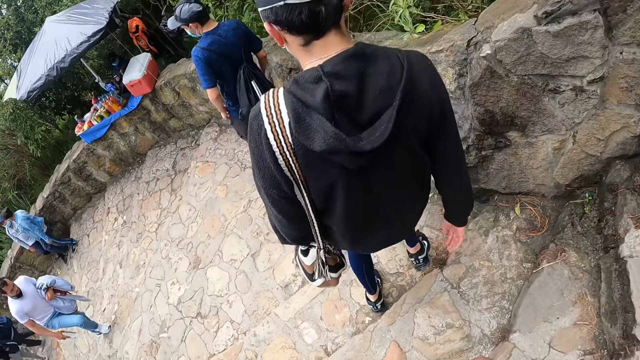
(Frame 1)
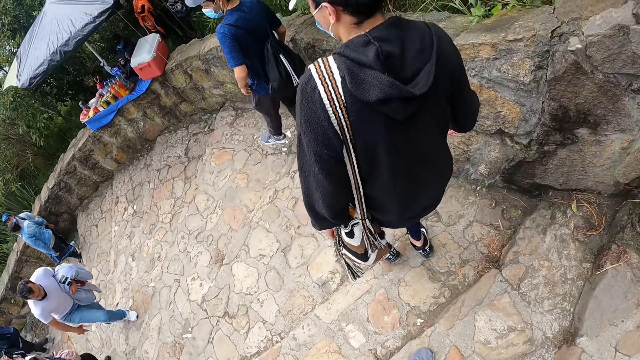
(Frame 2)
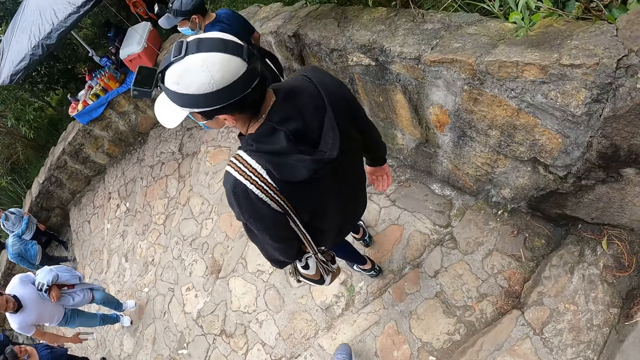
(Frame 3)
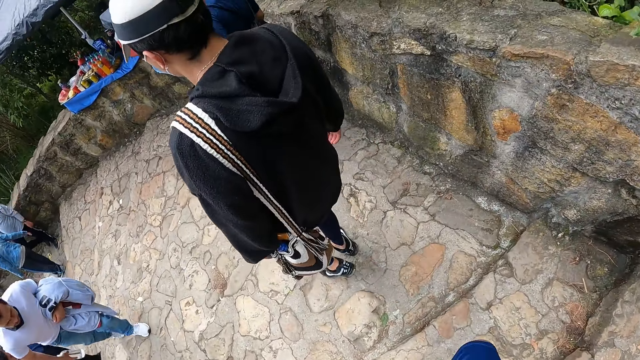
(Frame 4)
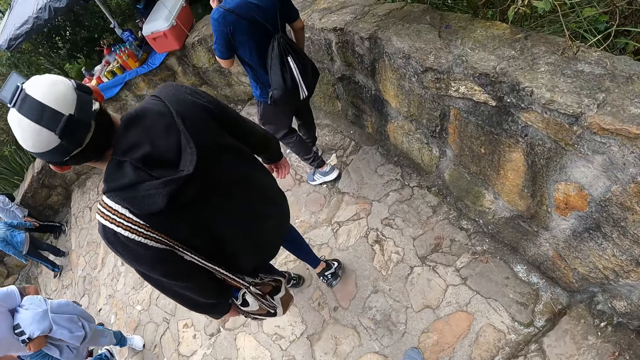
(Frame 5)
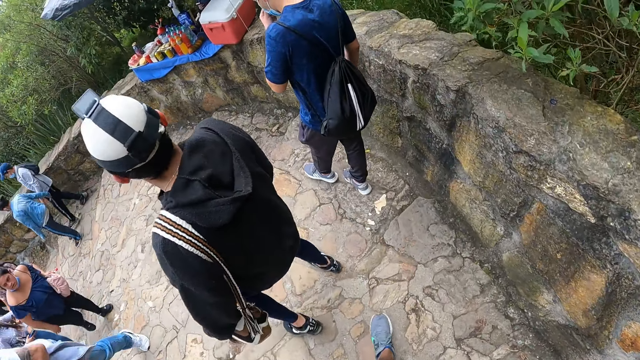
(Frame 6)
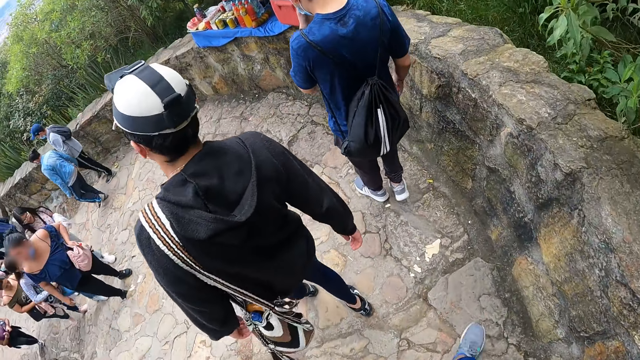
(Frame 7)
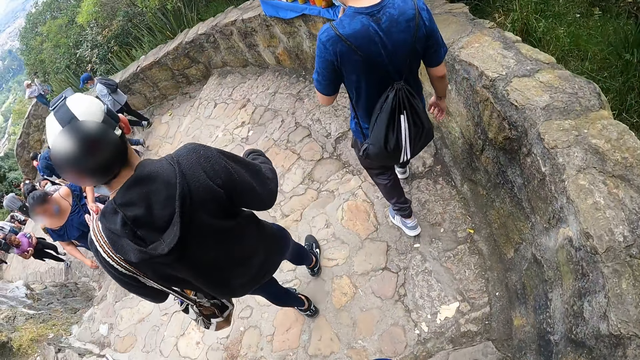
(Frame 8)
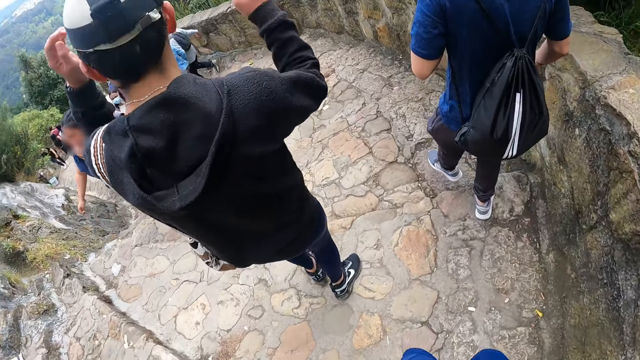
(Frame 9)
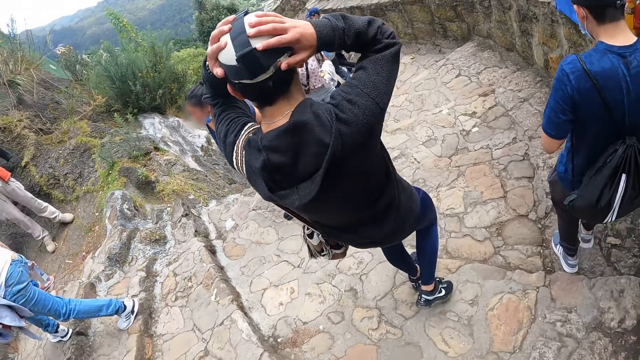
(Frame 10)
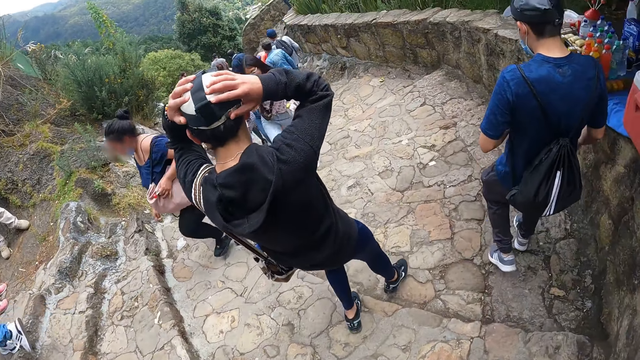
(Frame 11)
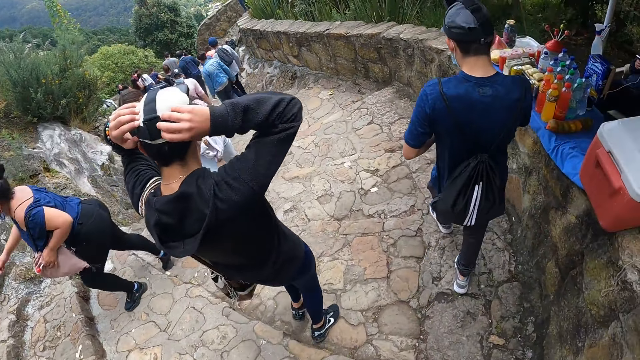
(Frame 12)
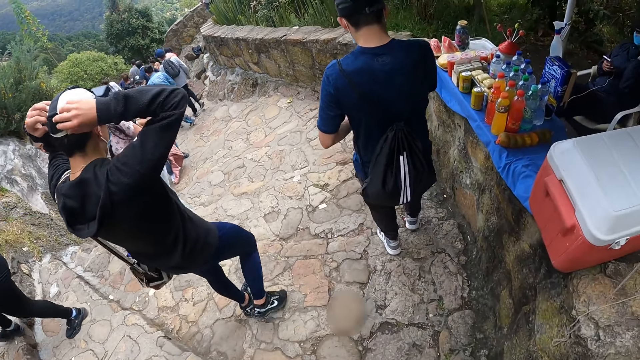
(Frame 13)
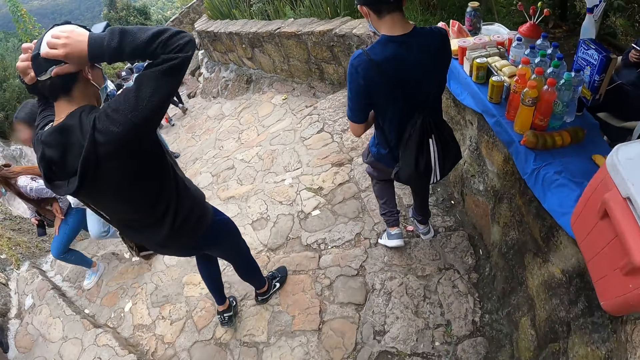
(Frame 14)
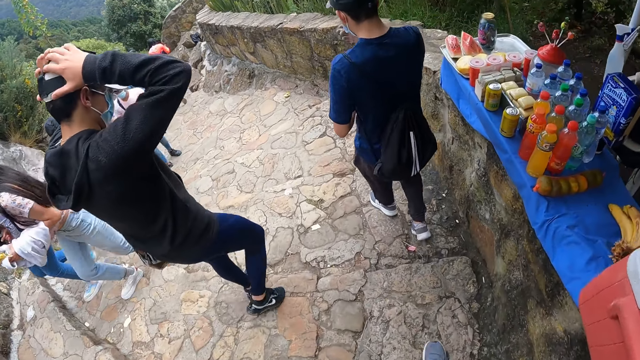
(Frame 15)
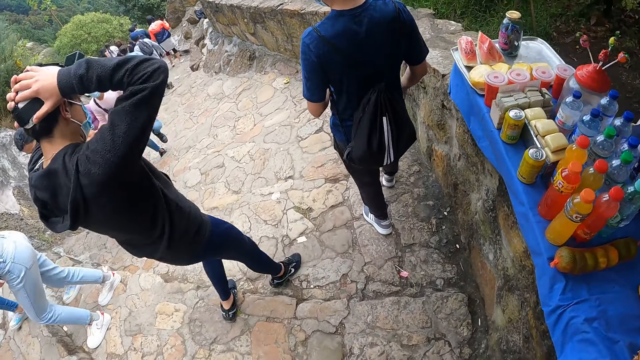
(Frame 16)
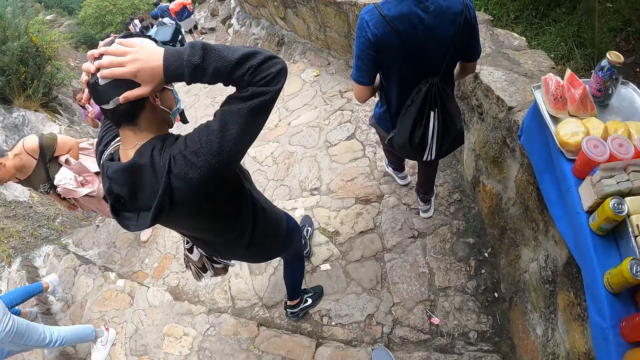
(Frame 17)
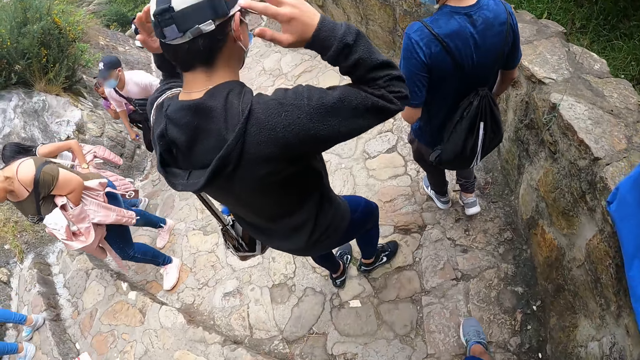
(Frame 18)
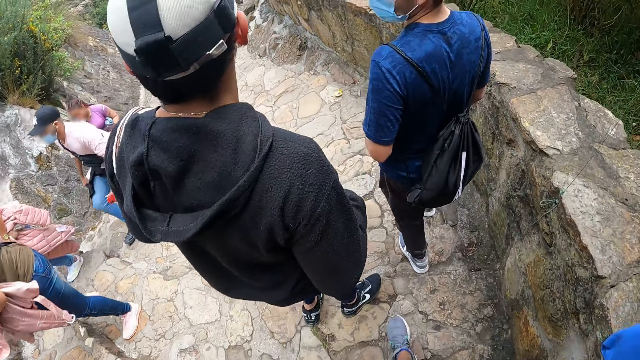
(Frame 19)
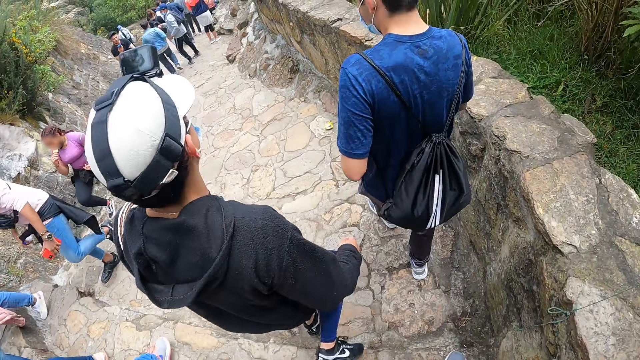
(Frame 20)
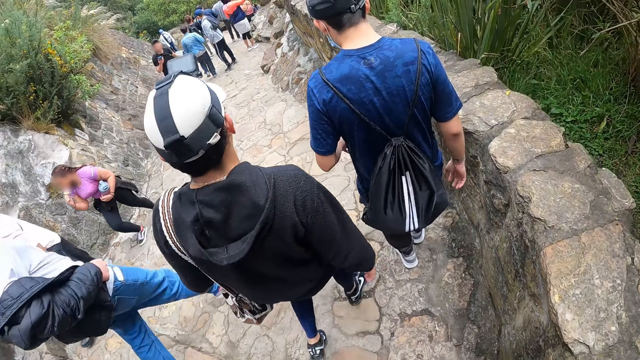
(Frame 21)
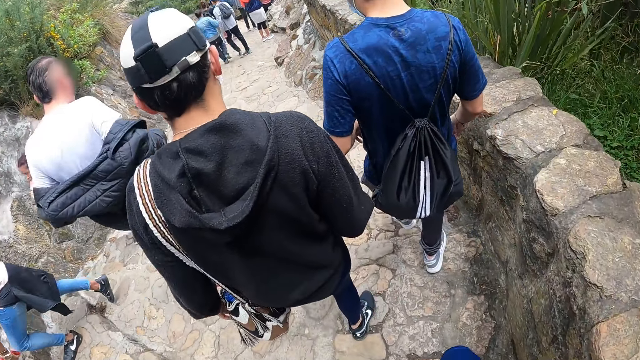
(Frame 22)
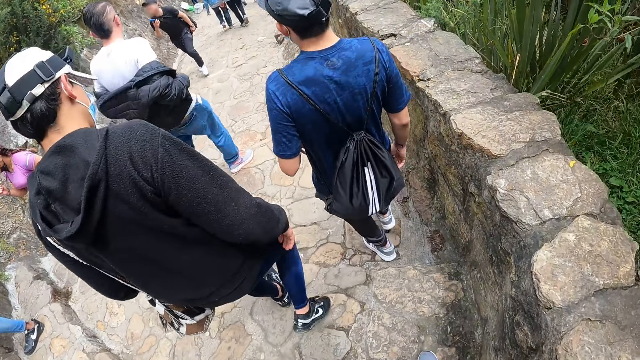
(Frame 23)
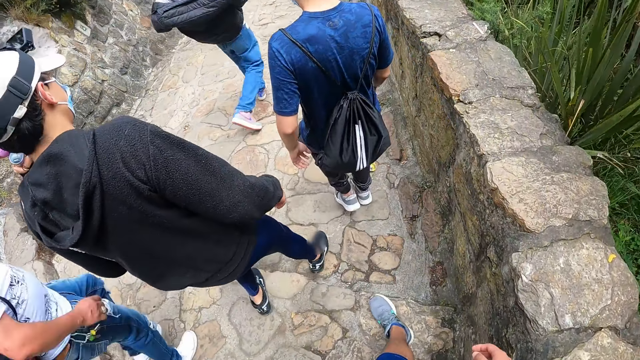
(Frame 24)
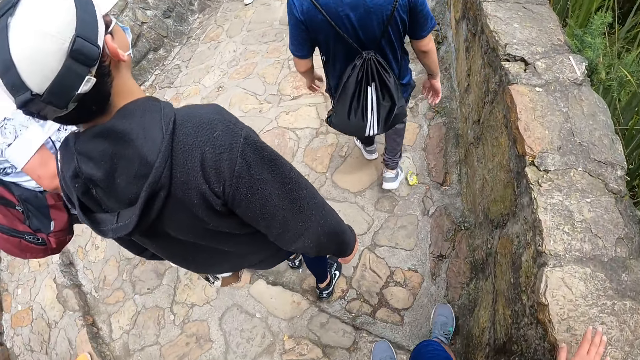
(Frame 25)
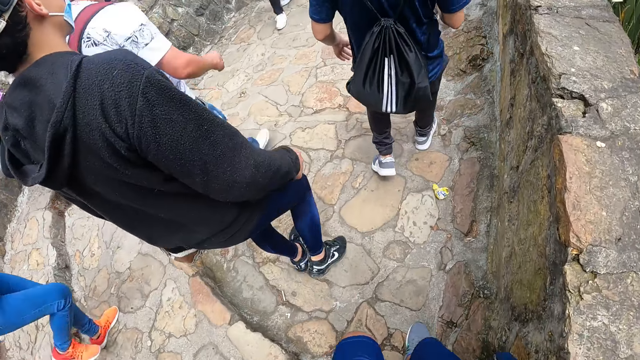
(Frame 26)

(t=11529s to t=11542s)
The man places his hands on a face cap on his head and removes his hand from his head.

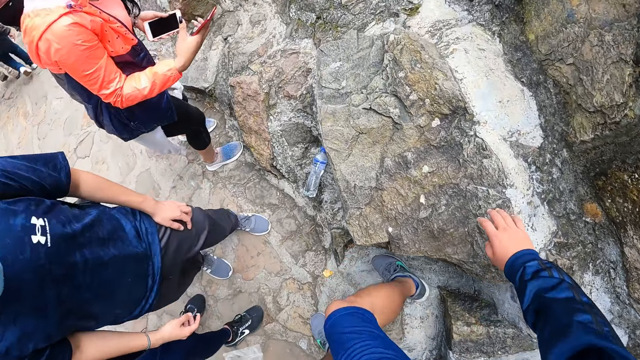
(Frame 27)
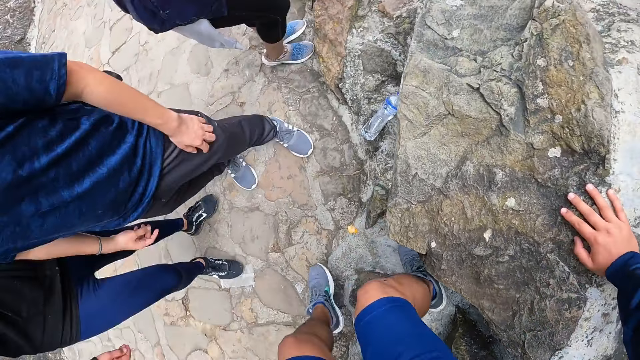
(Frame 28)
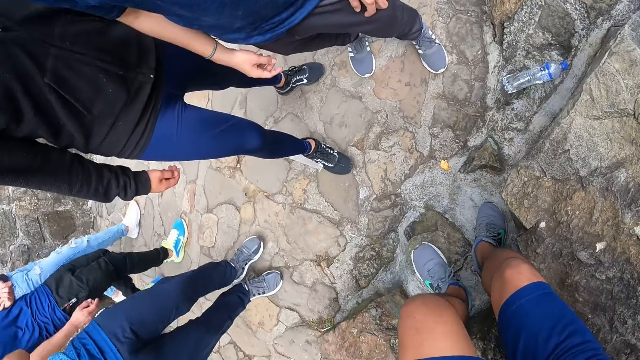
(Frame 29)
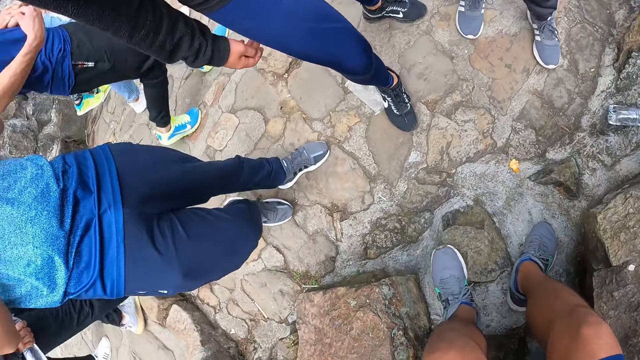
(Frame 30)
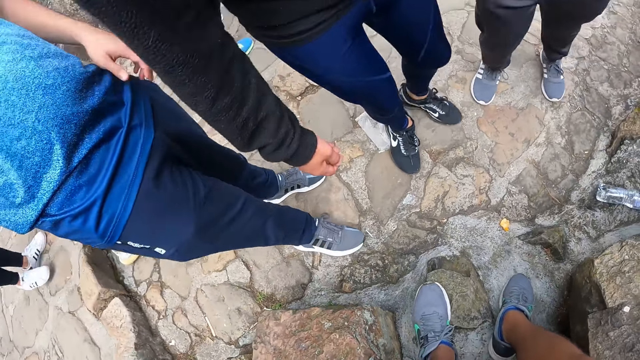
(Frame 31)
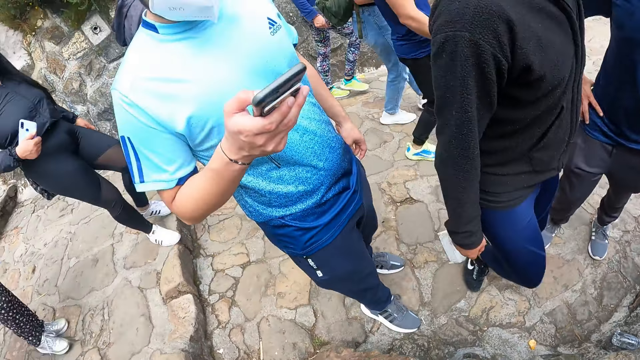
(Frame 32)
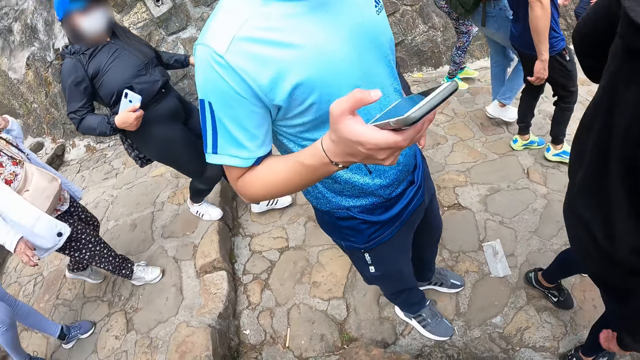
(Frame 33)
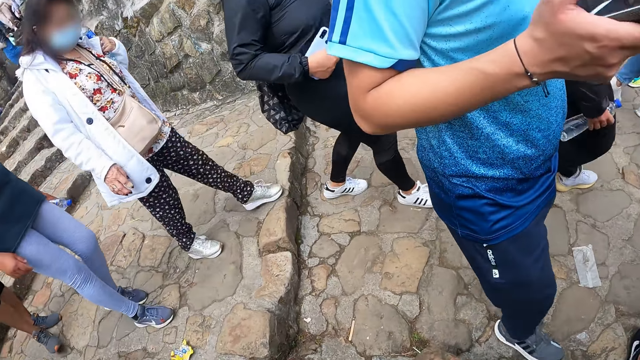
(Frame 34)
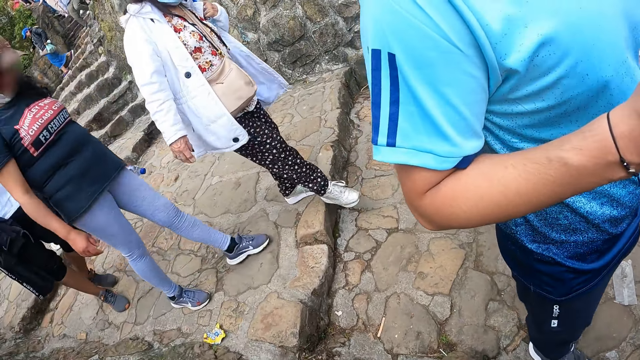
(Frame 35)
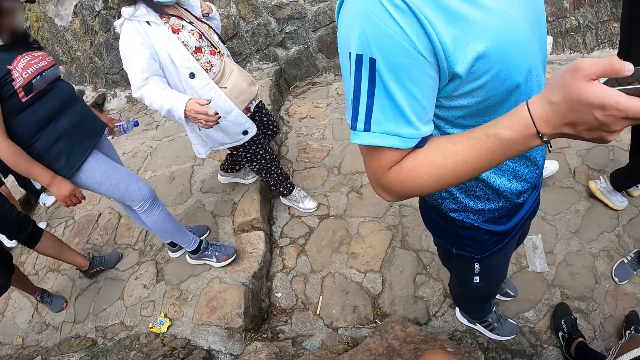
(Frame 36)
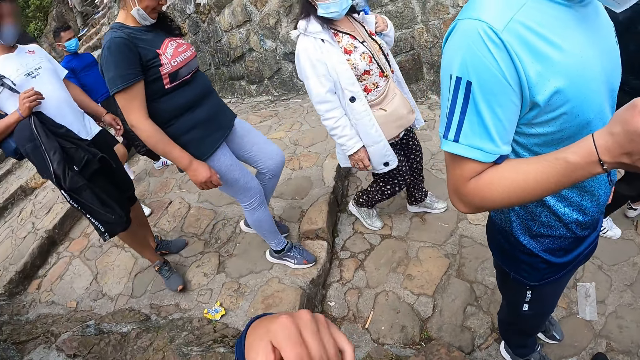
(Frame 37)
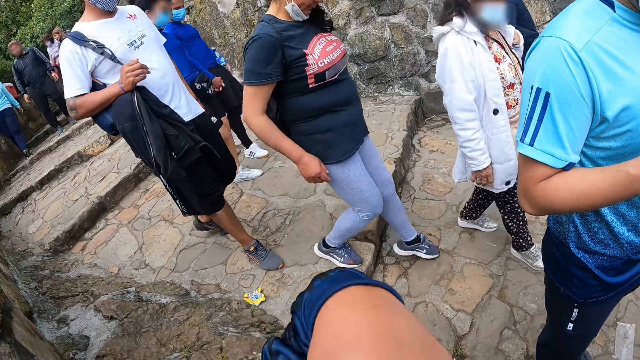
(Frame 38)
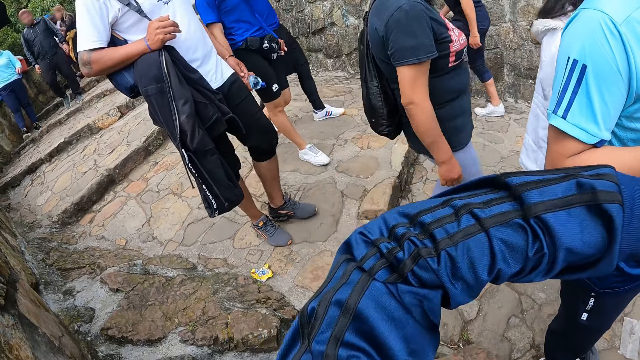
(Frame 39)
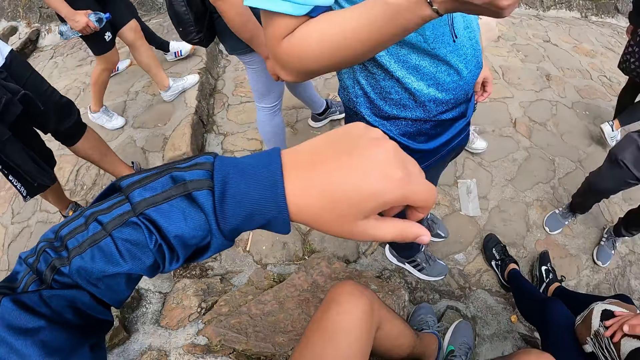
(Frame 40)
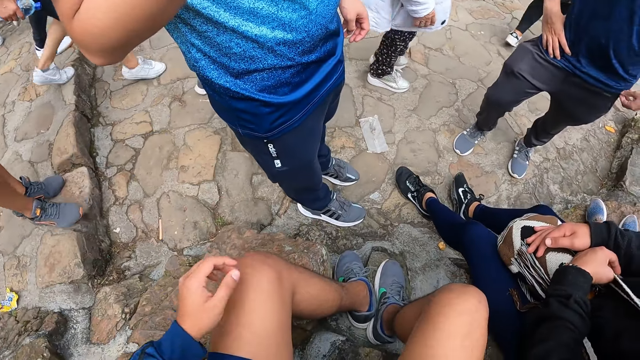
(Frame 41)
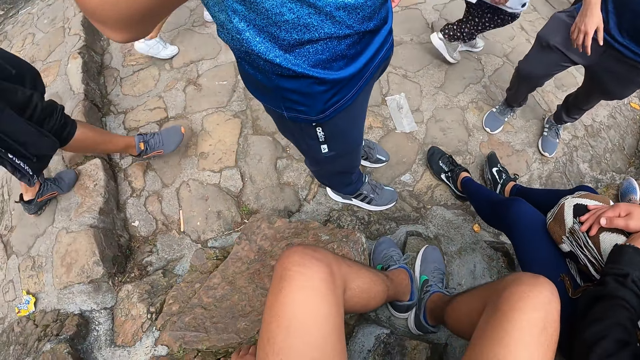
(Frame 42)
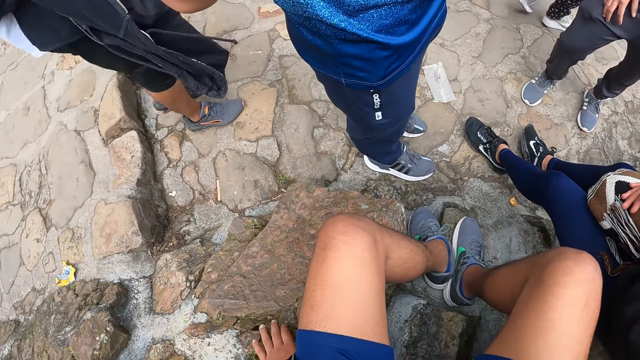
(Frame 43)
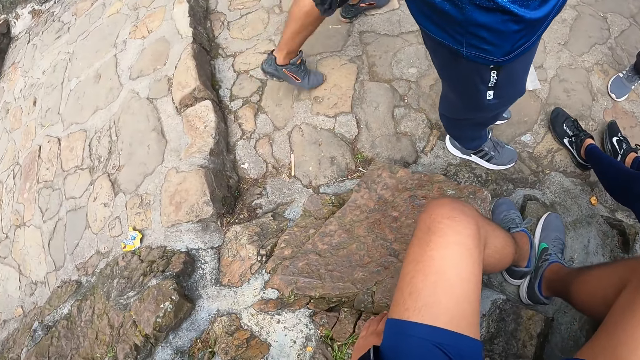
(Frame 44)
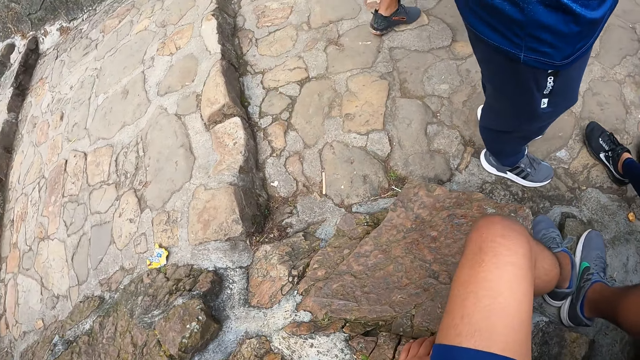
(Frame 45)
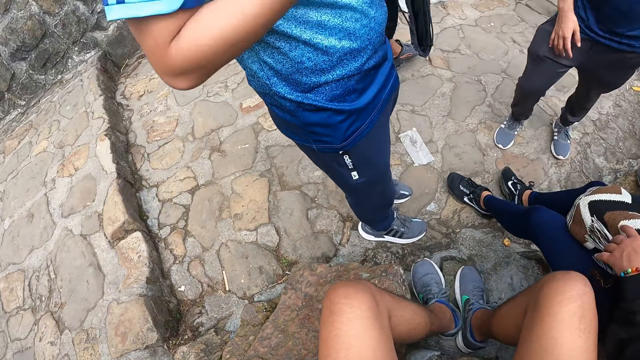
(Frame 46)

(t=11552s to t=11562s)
The camera wearer sits on a big rock close to the sidewalk. A man operates a phone with his right hand. The camera wearer stretches his hand. He puts down his hand.
